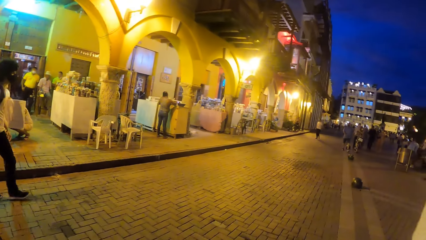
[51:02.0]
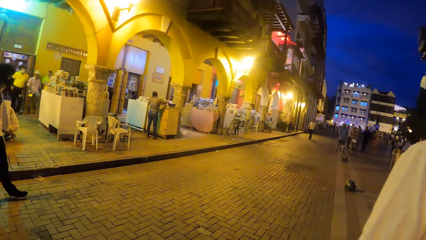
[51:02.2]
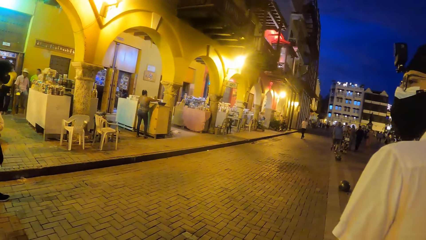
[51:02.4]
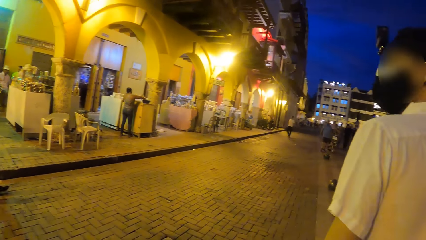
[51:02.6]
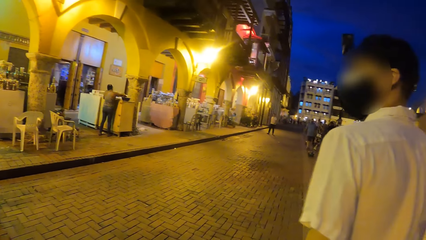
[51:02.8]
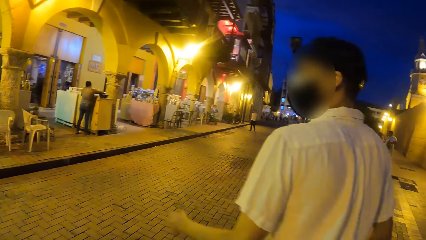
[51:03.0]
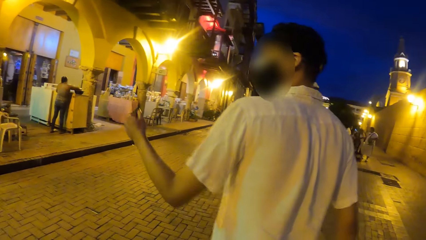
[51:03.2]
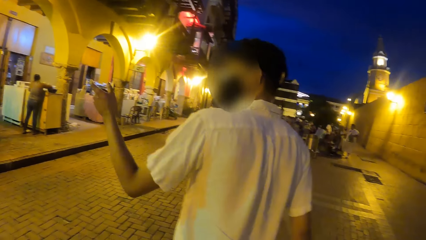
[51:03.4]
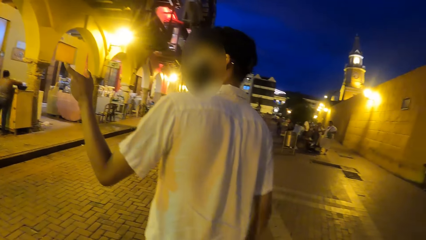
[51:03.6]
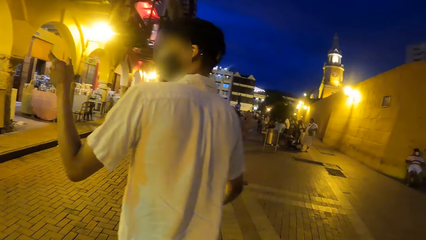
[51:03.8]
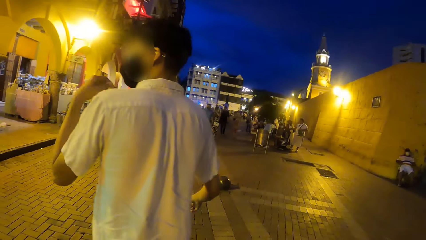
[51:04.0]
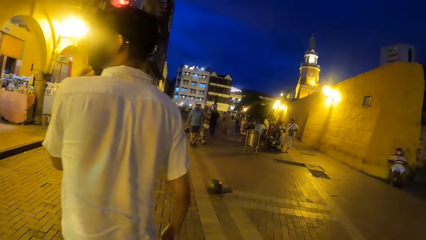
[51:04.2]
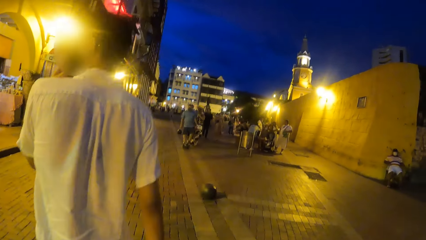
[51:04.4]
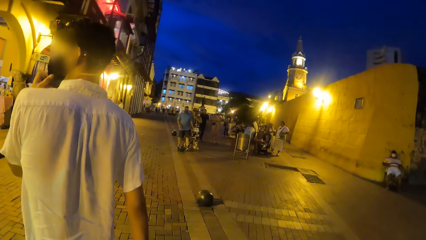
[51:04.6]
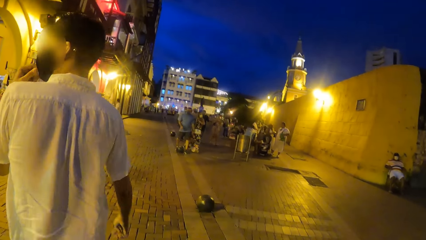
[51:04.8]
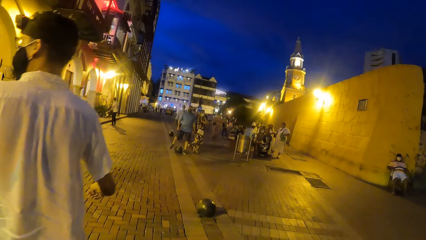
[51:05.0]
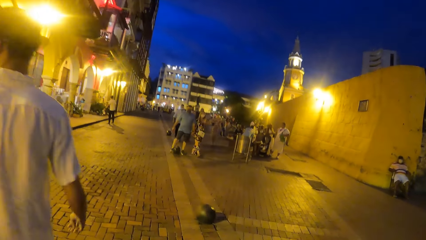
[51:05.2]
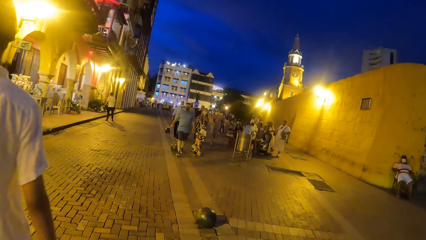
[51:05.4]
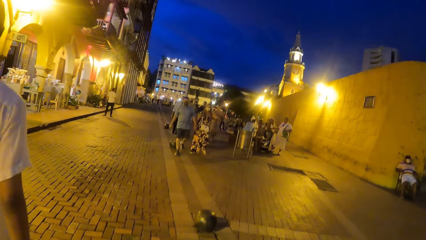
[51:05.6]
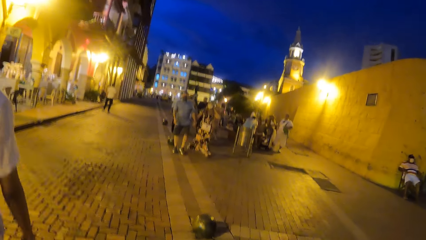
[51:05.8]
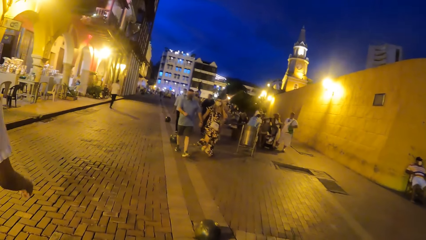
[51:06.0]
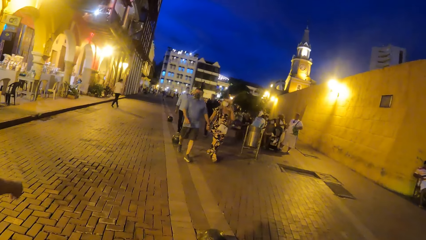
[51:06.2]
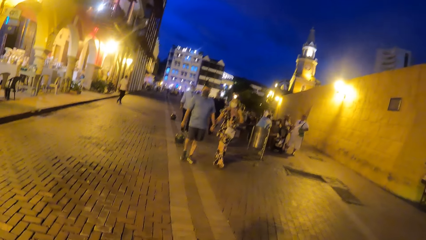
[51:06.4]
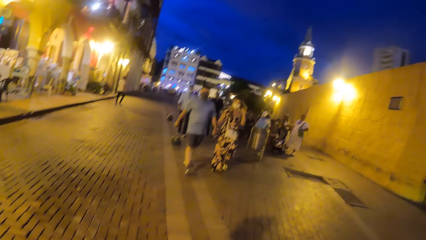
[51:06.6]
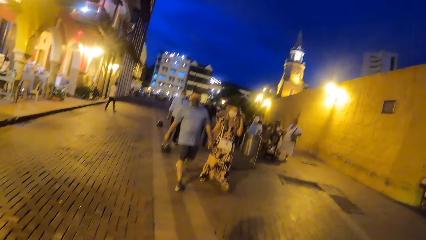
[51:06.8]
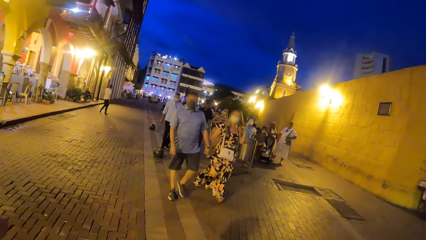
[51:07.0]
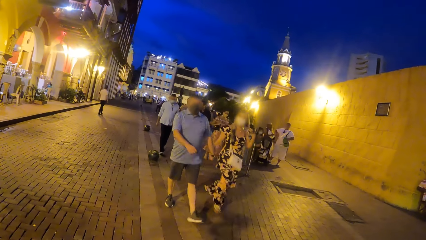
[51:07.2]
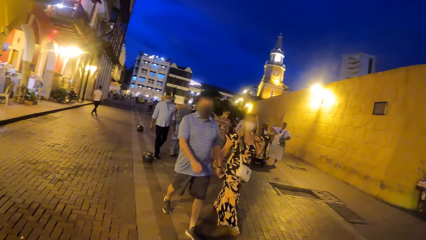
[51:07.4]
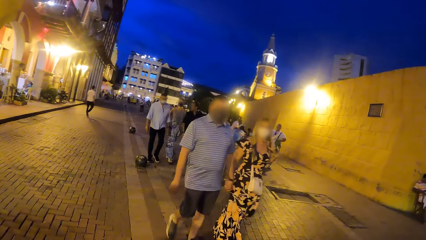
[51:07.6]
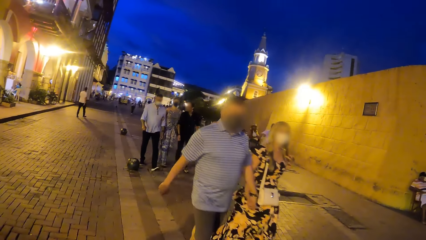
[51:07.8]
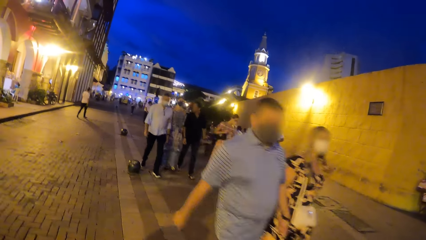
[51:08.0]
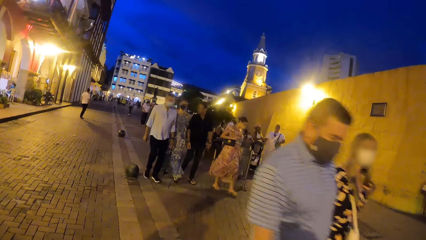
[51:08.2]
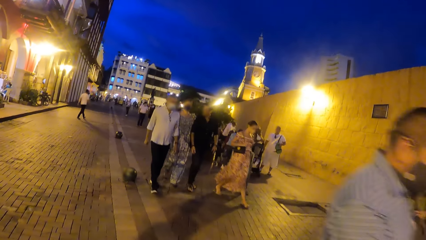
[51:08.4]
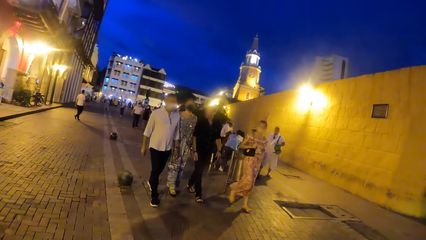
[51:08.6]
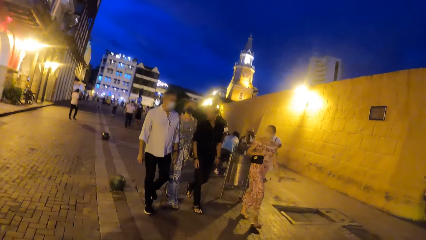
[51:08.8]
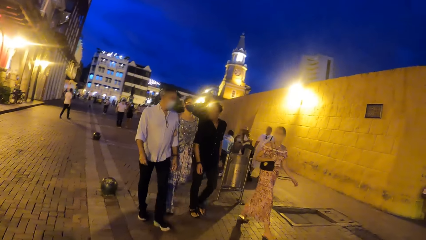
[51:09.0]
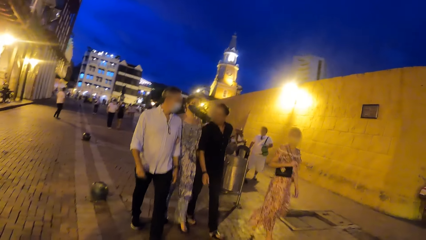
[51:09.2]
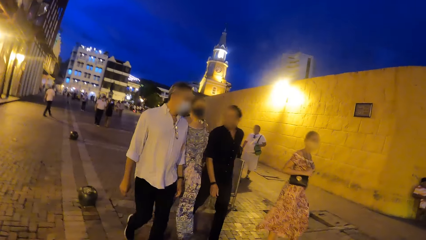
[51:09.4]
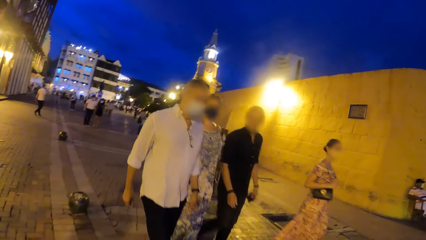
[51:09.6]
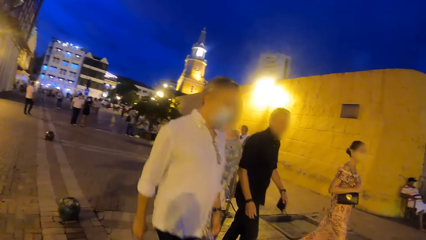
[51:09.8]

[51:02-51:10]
A man points his left hand at a building on the road and touches a mask.

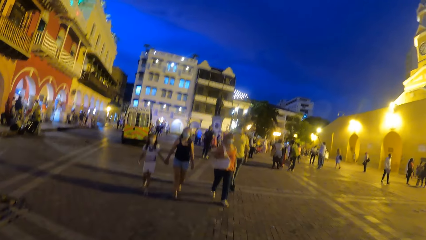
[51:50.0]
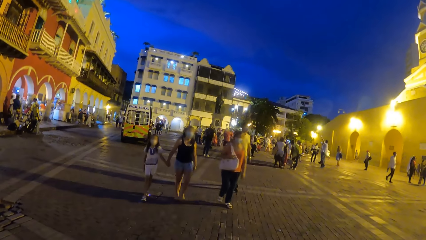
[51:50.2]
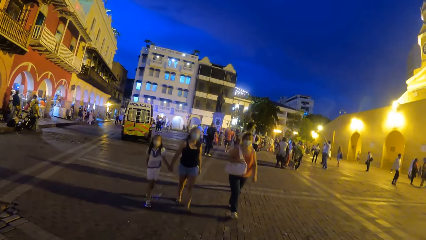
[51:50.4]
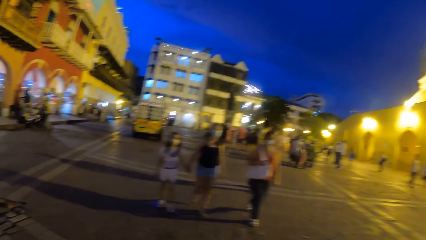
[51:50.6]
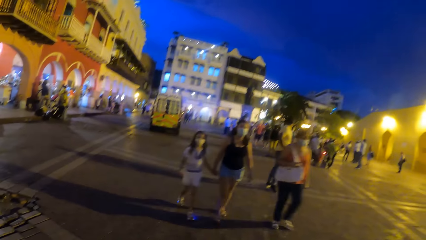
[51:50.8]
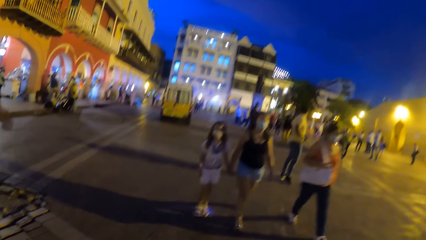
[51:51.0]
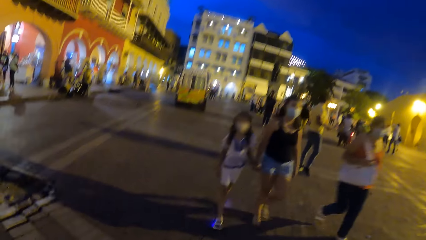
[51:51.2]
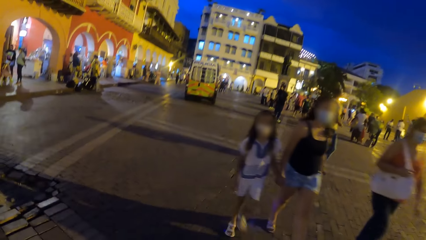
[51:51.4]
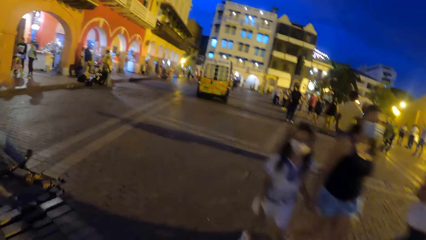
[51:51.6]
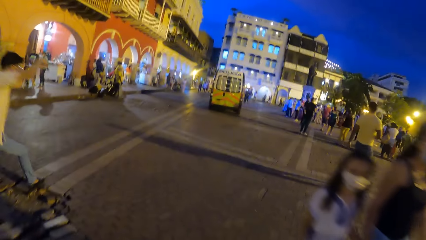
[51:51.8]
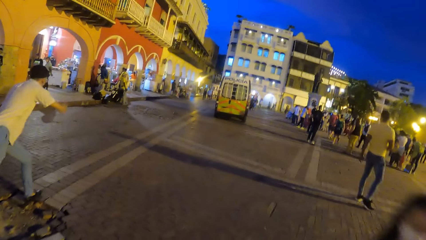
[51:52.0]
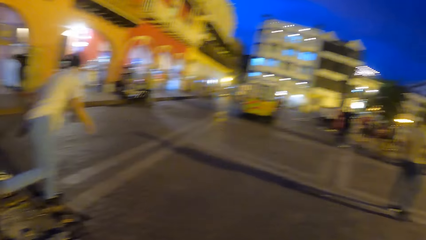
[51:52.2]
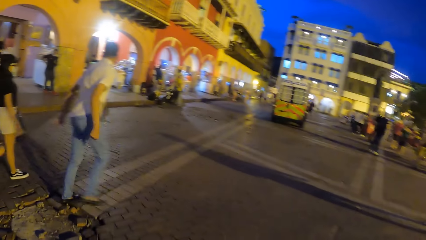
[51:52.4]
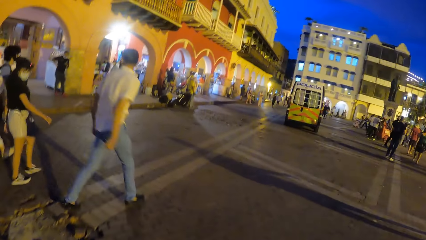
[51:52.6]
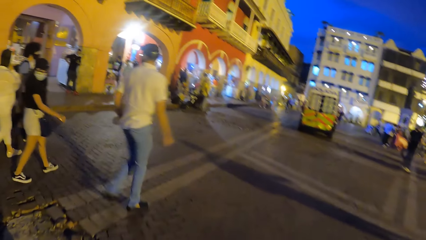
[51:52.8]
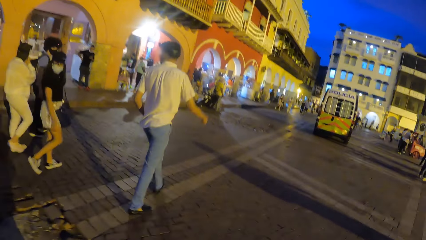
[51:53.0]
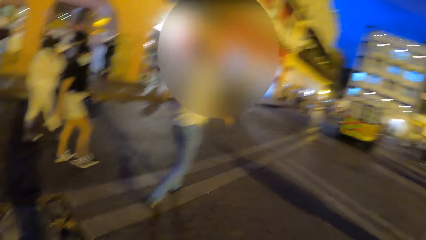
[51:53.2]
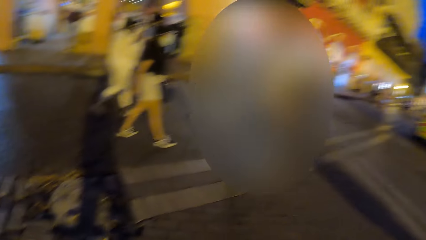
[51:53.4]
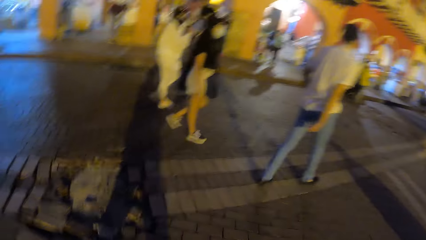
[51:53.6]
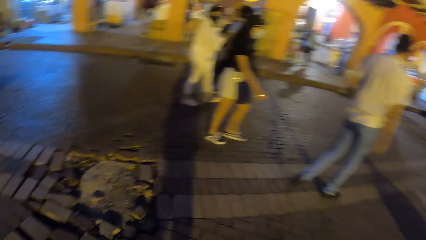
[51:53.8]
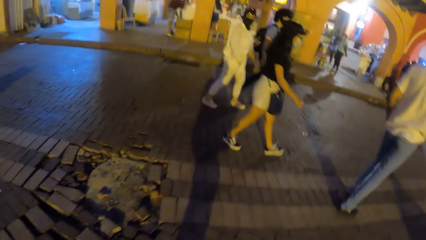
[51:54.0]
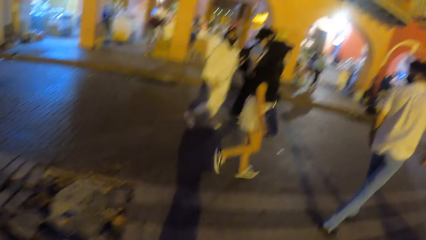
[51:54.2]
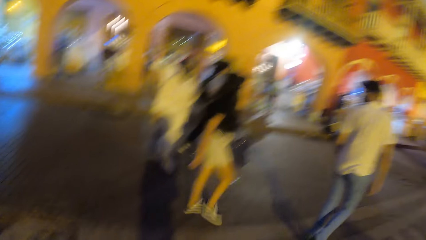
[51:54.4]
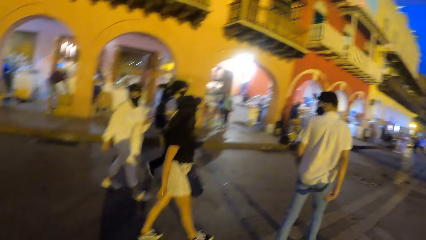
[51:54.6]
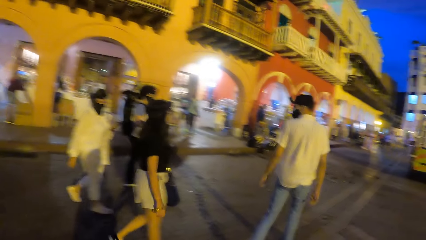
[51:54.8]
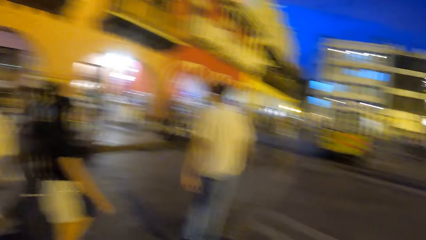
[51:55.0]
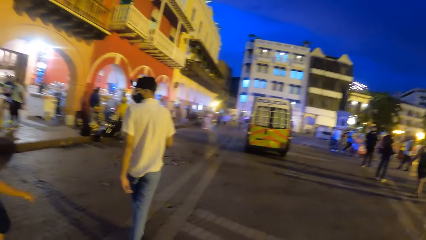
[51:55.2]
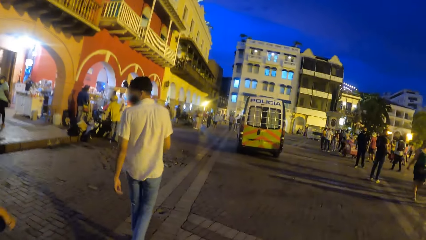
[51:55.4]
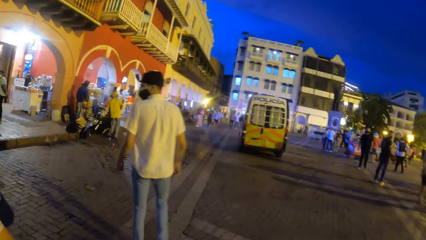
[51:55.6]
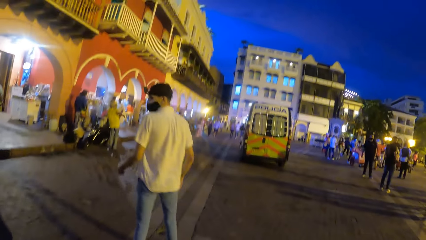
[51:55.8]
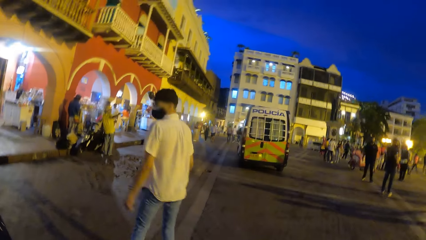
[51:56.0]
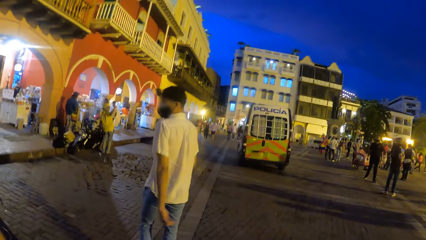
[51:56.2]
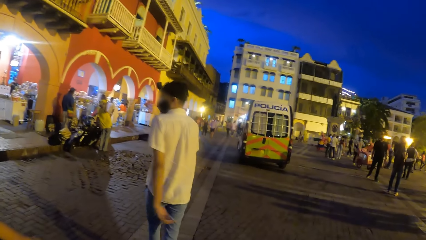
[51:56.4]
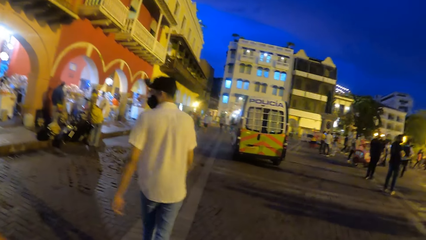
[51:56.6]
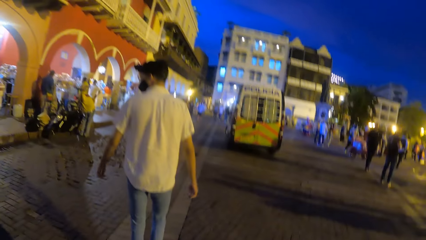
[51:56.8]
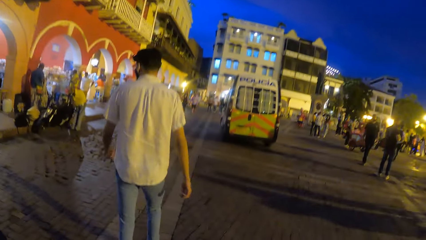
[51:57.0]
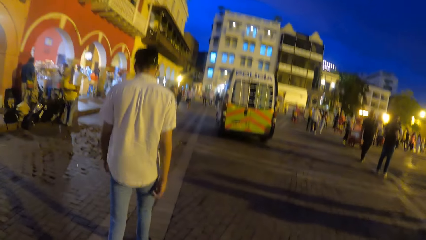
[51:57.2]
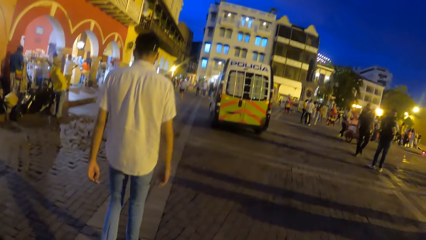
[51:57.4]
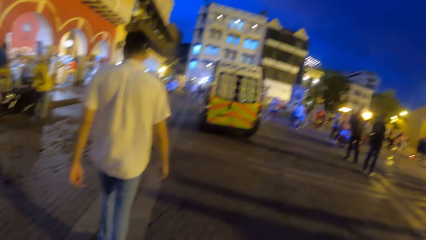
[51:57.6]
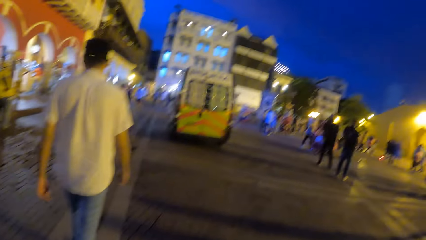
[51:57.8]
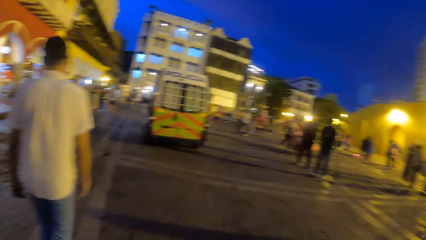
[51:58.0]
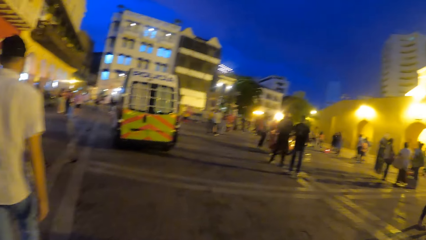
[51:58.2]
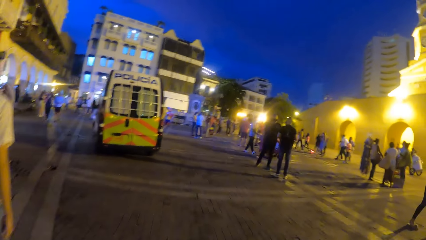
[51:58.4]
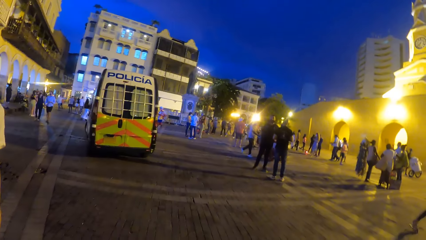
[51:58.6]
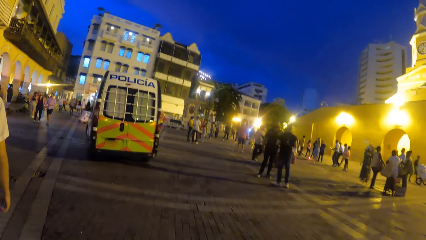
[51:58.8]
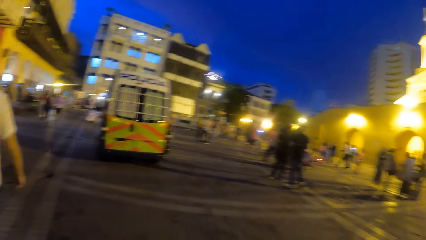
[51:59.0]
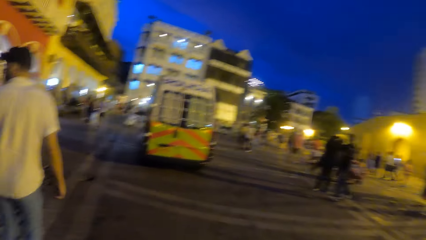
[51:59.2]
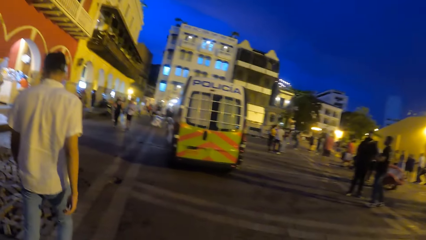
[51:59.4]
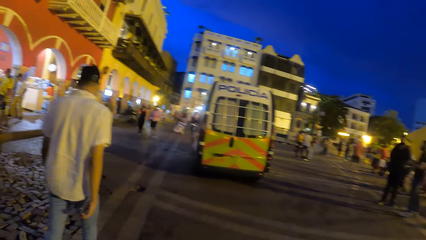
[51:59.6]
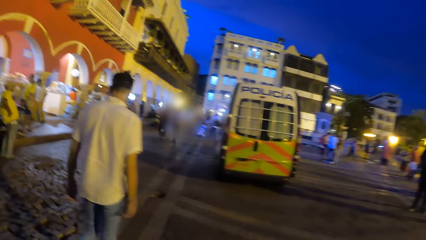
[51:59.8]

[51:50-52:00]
A man jumps, crosses a pothole on the road, and walks. The camera wearer walks on the road with the group of people.
